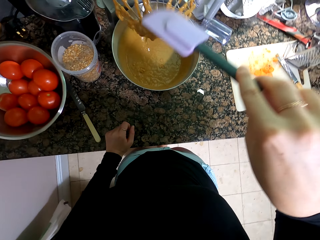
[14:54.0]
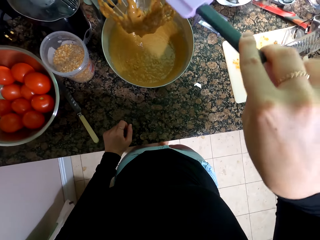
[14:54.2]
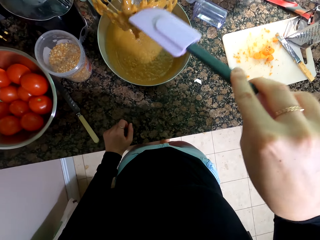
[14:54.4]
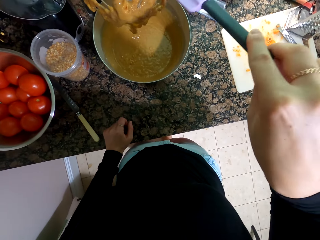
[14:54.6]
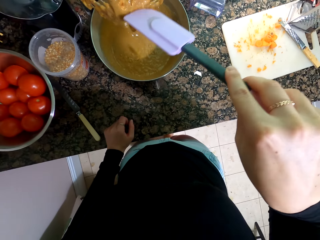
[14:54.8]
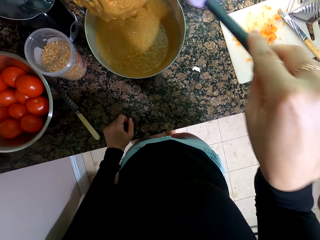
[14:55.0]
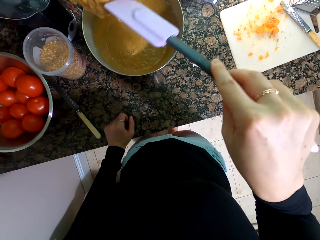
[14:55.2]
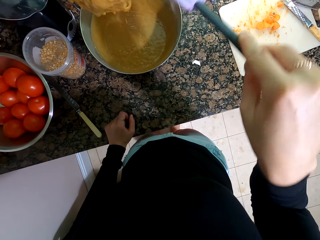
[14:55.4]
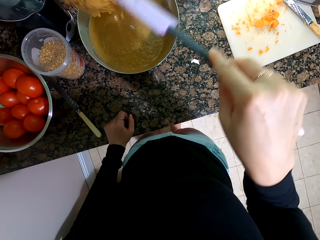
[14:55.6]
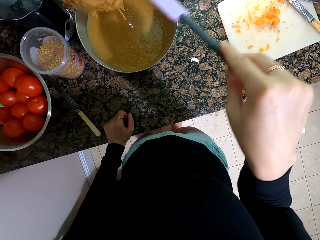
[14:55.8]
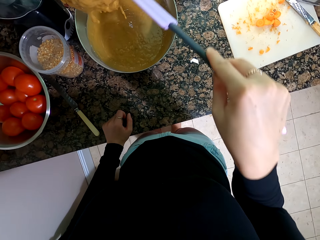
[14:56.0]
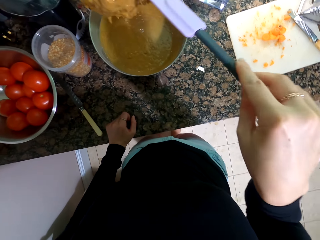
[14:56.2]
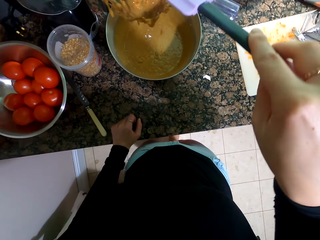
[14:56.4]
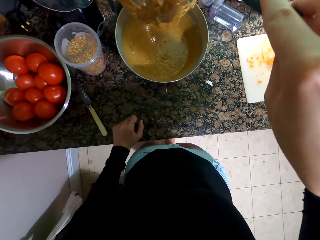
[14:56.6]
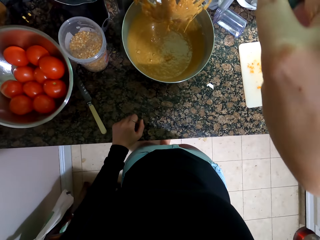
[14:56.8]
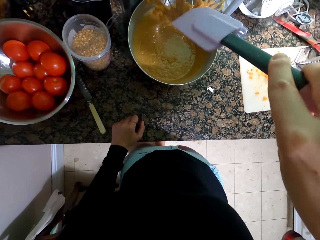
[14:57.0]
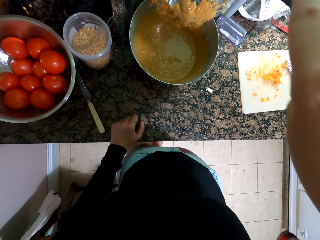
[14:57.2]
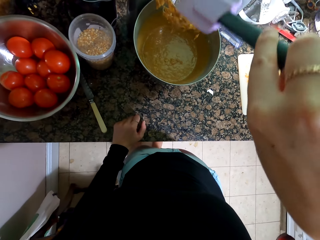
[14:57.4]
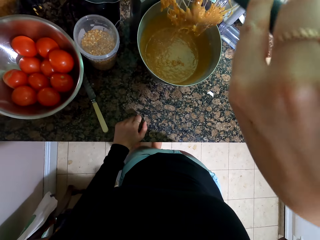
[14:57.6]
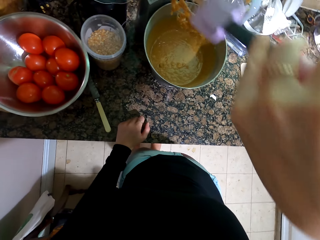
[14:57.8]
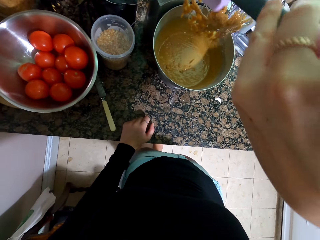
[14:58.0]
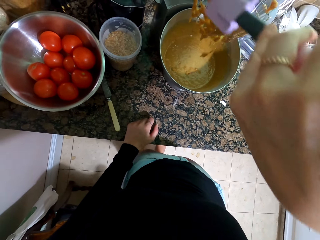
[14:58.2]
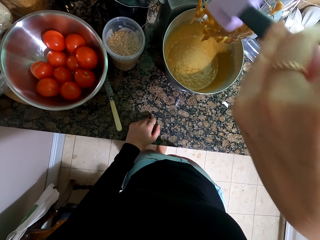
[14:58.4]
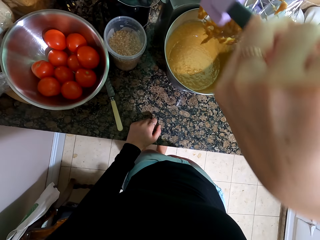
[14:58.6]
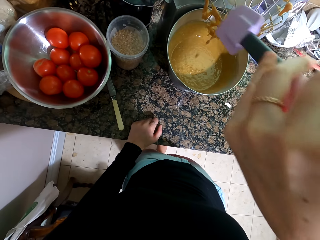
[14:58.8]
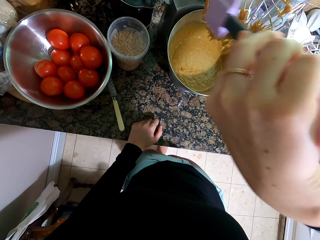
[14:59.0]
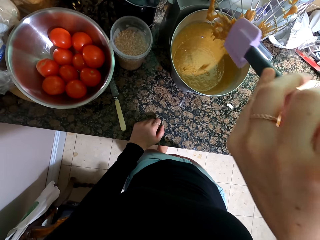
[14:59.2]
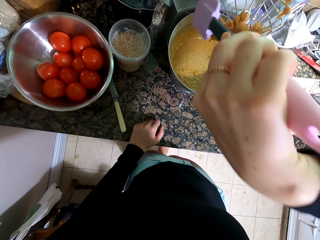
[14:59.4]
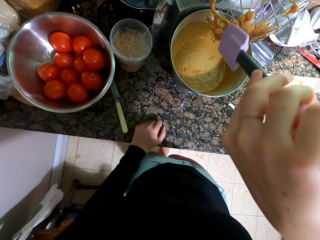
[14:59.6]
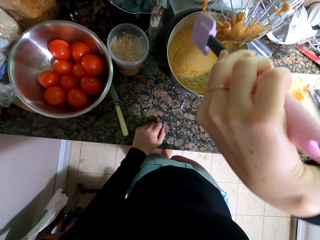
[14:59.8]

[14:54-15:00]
The camera wearer wipes some stuck mixture on the roller wire with the plastic spoon.

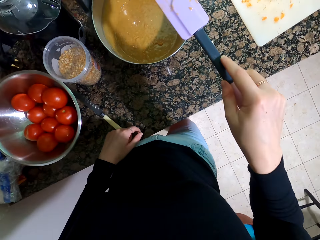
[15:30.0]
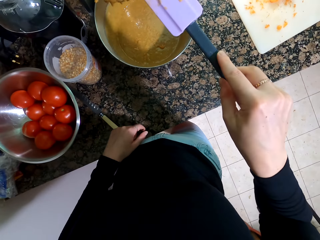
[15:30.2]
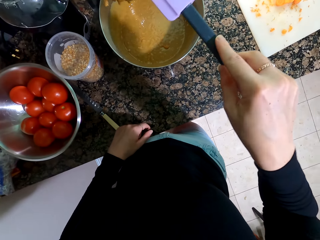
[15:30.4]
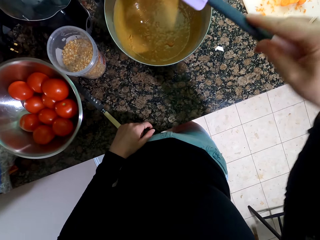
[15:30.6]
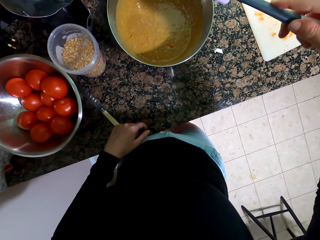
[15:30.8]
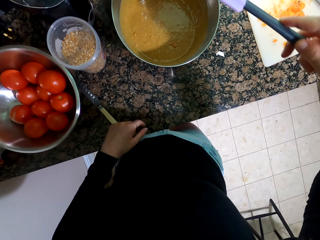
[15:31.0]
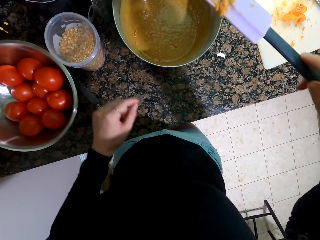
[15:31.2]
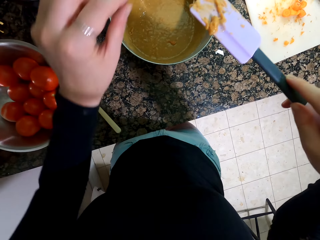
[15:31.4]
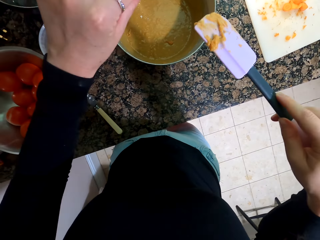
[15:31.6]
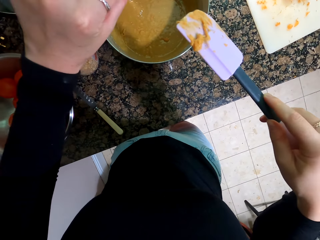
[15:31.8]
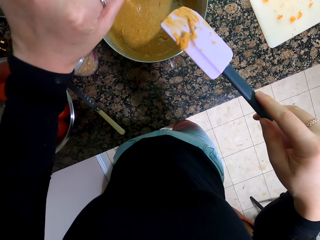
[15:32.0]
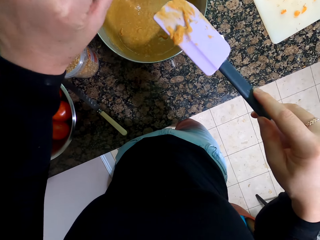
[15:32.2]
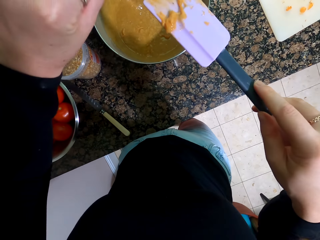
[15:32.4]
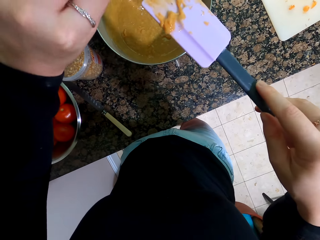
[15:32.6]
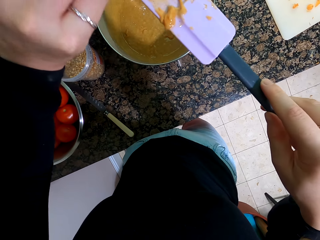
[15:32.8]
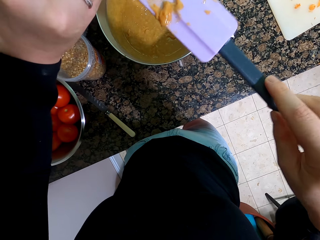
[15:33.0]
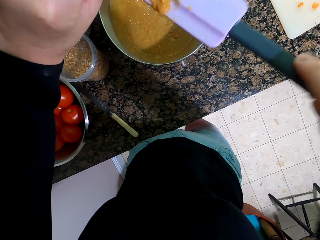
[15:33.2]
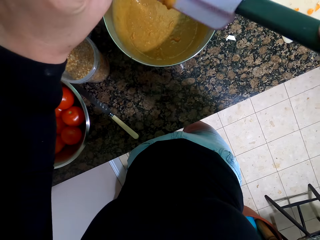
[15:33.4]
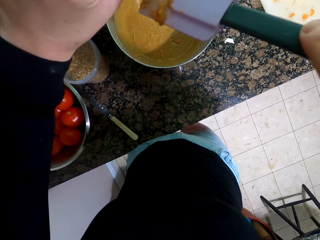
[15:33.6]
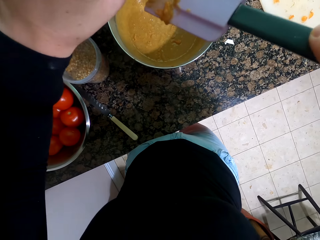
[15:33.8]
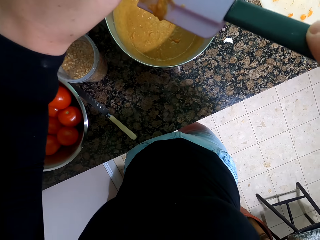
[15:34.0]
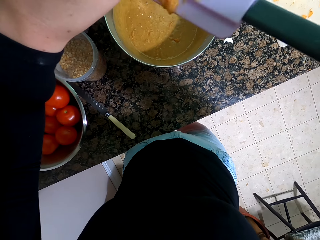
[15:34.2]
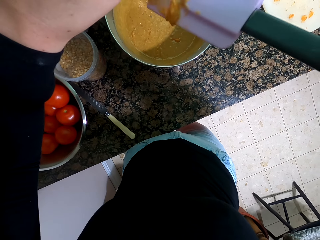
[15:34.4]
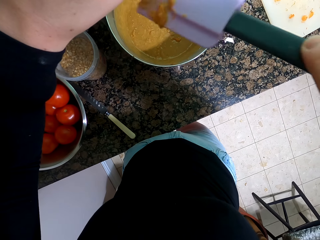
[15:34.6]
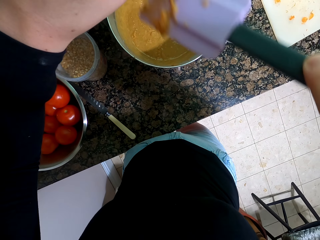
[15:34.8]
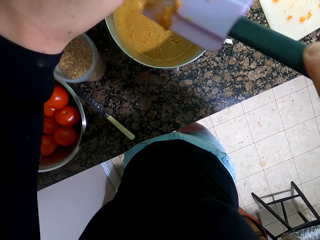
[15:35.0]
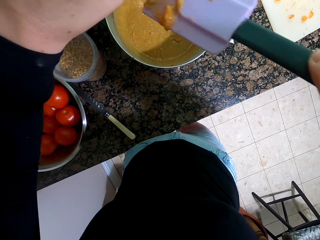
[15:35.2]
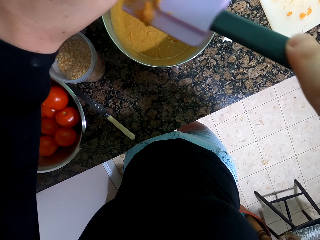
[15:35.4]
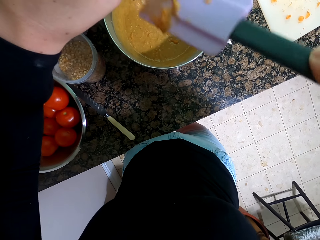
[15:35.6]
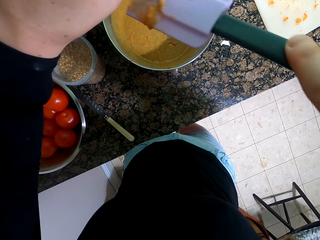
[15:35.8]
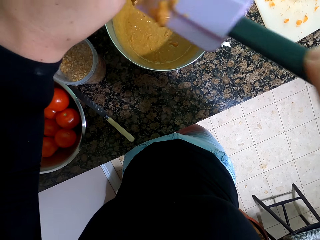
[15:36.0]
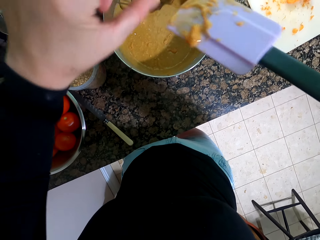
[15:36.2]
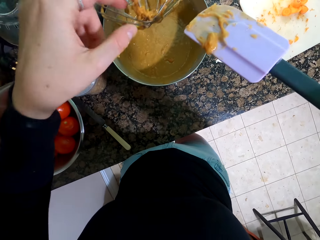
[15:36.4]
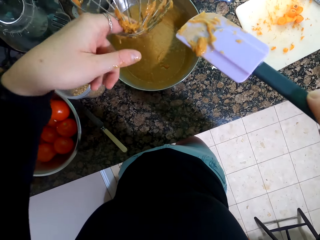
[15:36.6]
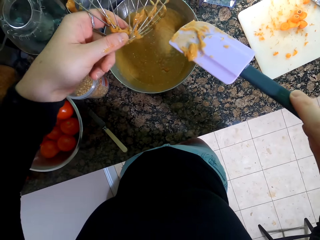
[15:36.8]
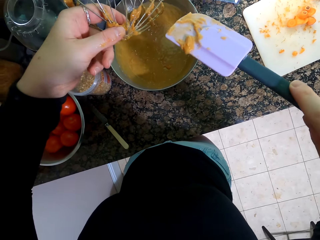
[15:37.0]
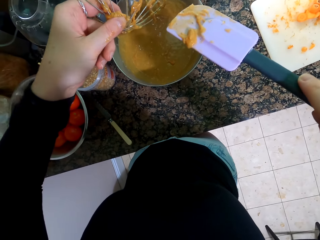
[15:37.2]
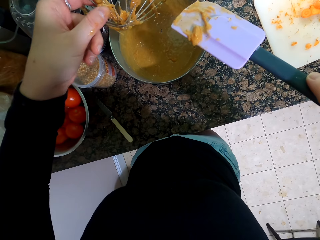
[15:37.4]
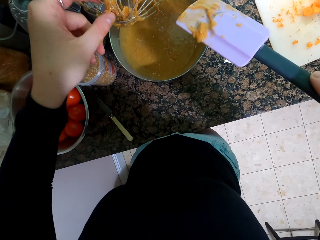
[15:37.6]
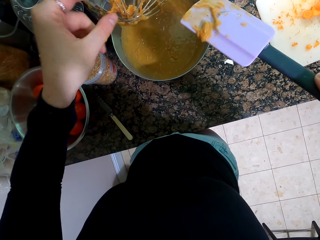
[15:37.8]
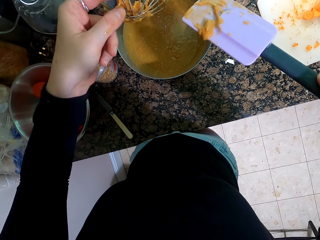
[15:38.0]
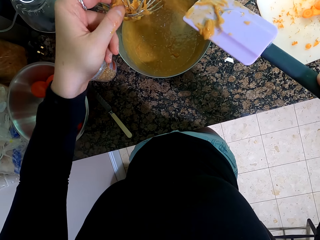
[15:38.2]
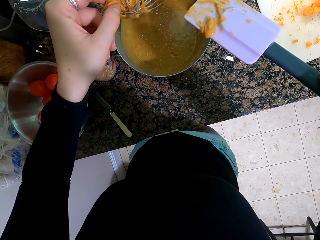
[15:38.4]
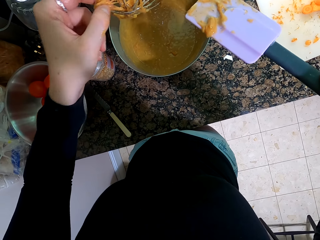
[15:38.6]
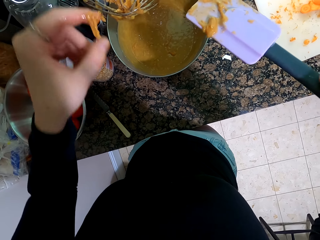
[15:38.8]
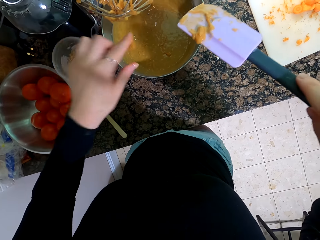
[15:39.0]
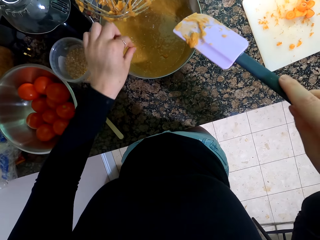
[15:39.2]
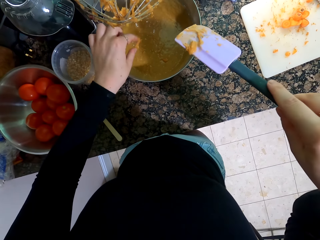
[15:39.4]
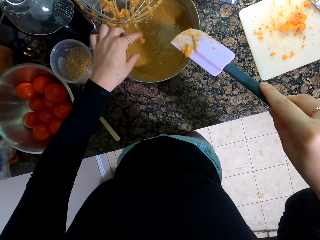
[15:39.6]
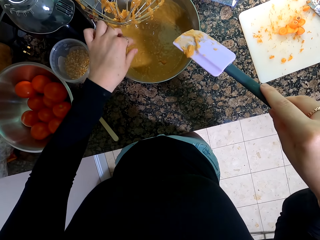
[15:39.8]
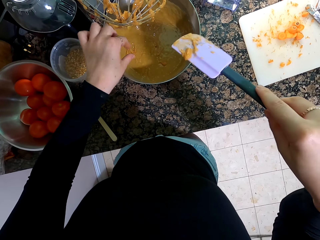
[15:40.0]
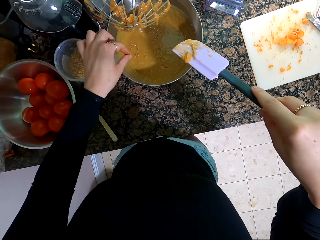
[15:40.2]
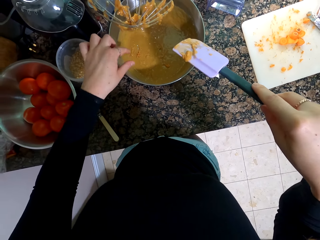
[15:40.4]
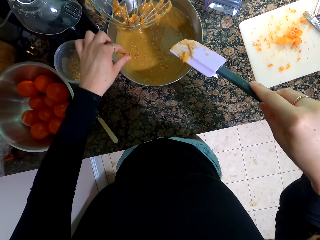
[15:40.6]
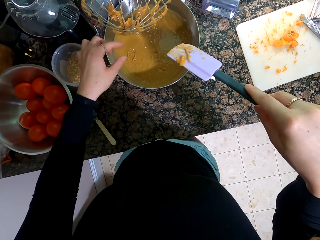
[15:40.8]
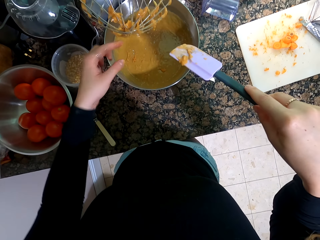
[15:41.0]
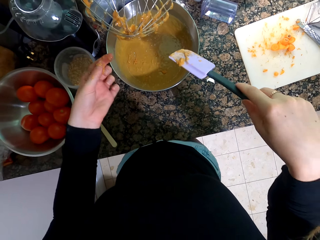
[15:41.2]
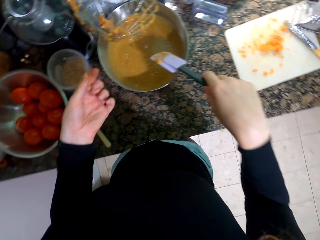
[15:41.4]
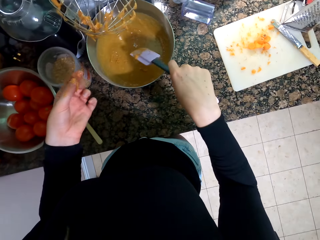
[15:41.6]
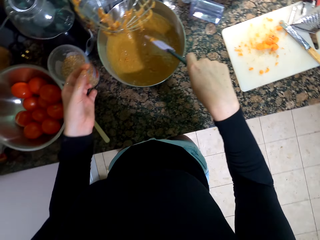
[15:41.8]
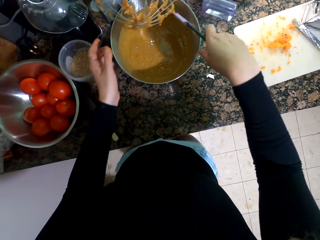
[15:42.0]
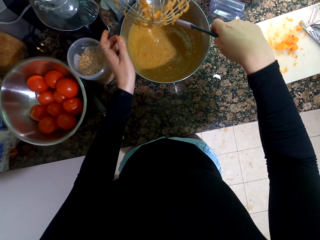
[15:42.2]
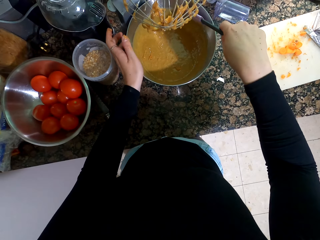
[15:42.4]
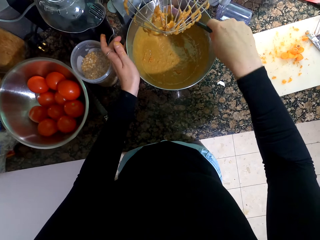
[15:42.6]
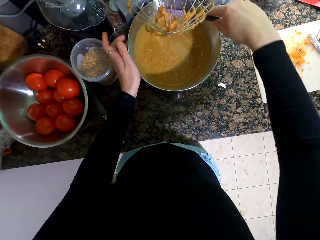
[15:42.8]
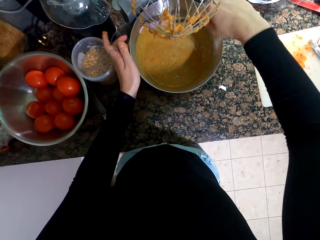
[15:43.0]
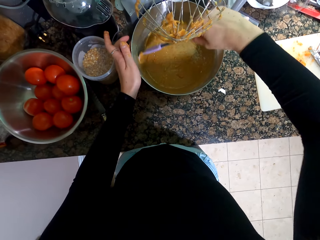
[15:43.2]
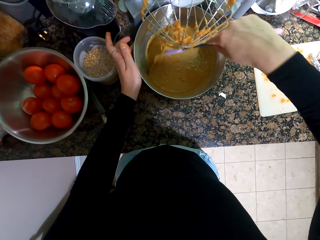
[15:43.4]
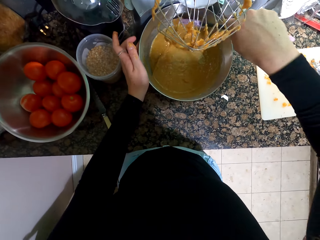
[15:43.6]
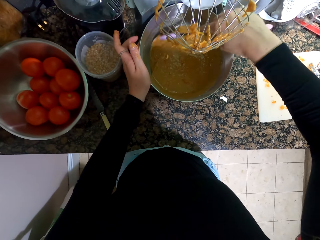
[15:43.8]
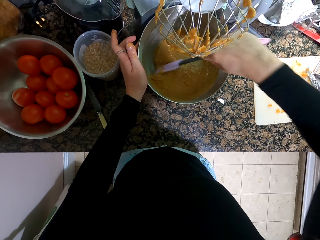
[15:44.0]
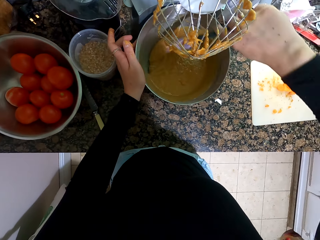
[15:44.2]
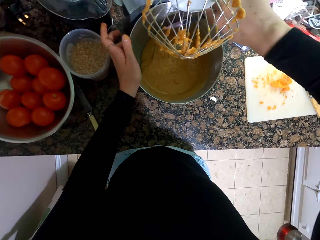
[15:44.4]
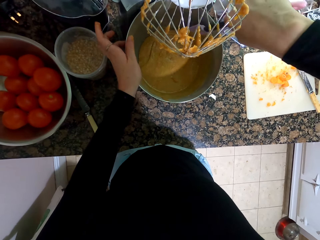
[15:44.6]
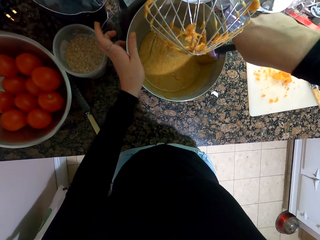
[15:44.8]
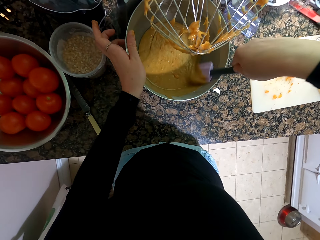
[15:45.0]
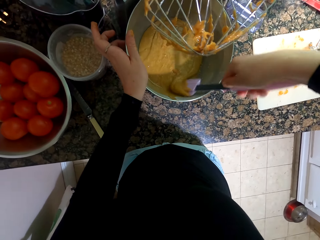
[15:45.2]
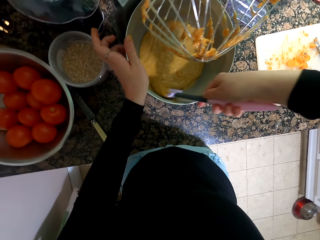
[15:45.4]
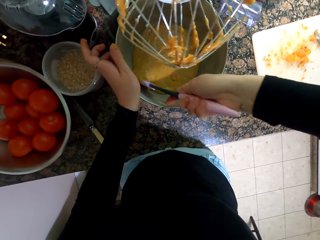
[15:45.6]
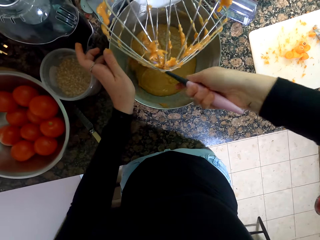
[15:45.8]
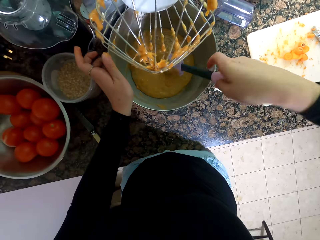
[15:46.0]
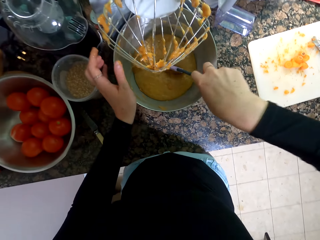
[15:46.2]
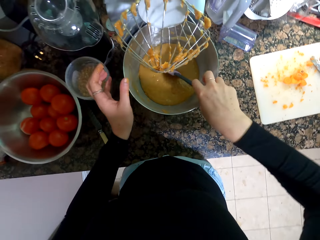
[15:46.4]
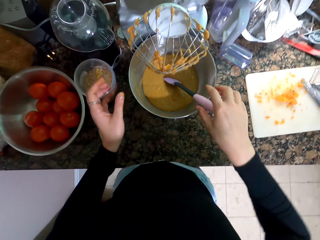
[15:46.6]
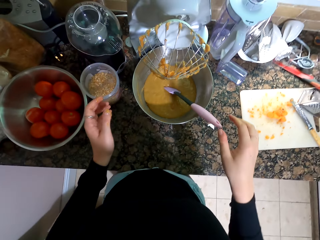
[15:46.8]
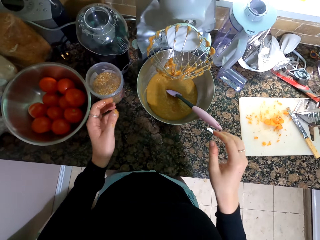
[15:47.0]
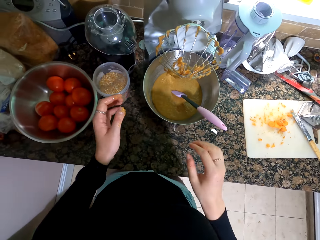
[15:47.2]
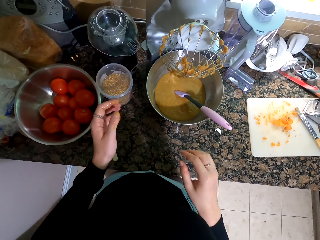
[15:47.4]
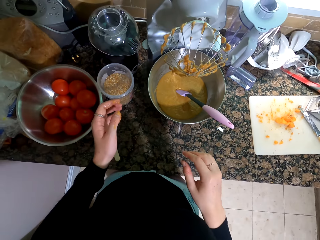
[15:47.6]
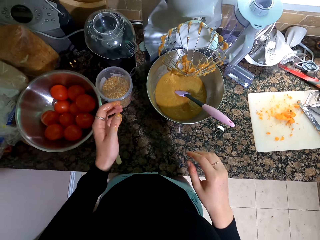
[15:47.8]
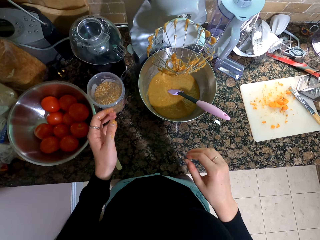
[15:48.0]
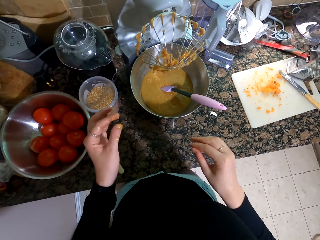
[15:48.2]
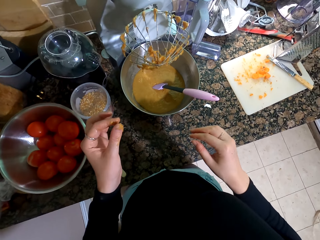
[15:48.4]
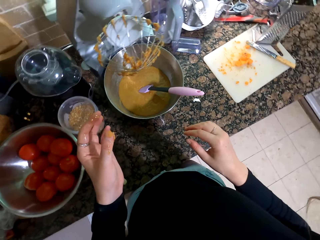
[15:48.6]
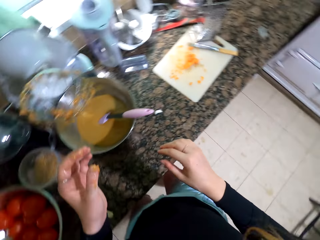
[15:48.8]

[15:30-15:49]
The camera wearer holds the mixing device. He removes the mixture from the mixing device with his hand. He mixes the mixture. He puts the scraper in the bowl.
